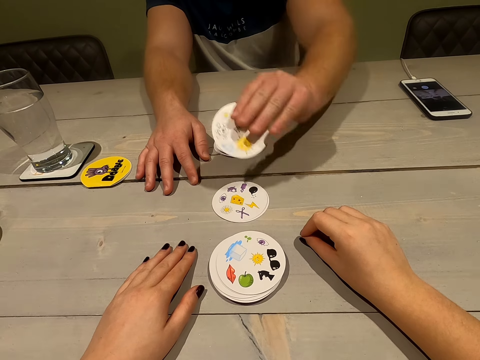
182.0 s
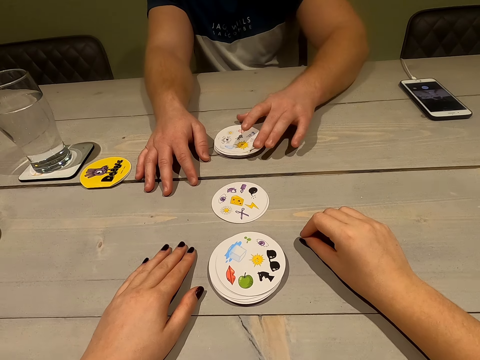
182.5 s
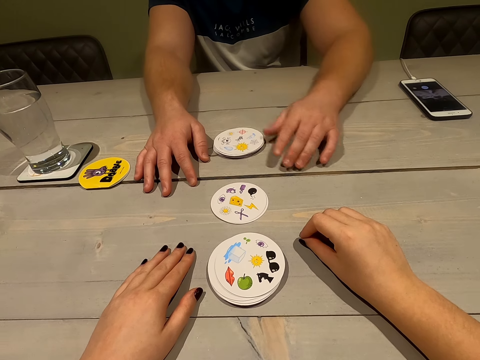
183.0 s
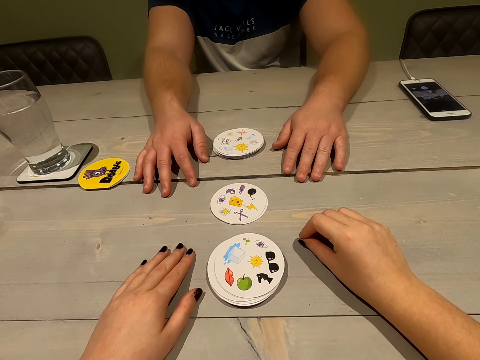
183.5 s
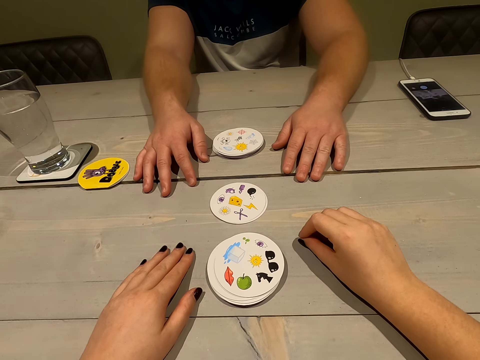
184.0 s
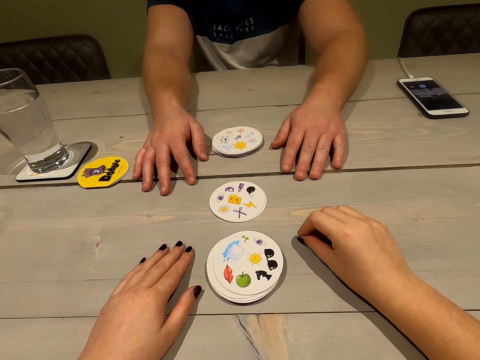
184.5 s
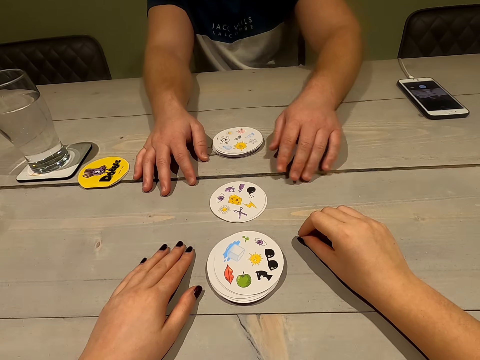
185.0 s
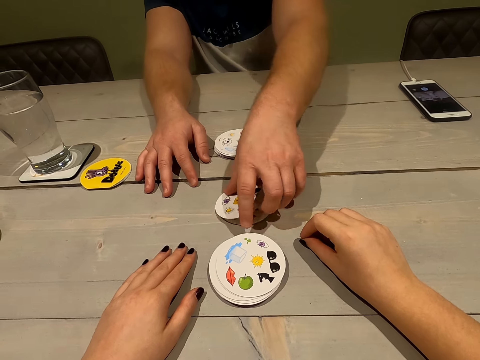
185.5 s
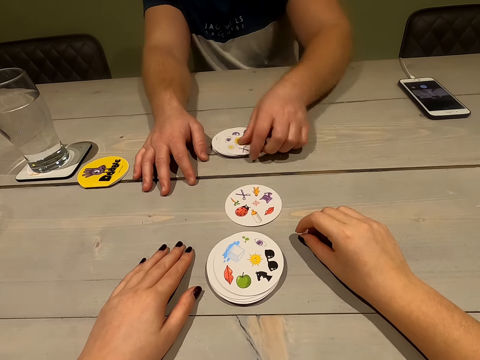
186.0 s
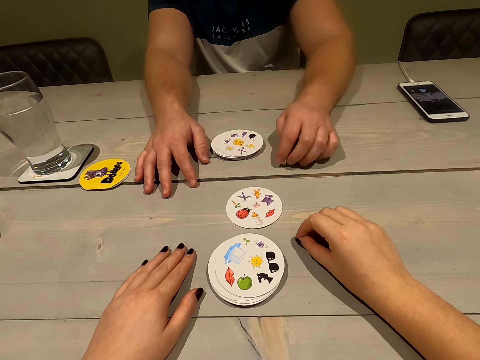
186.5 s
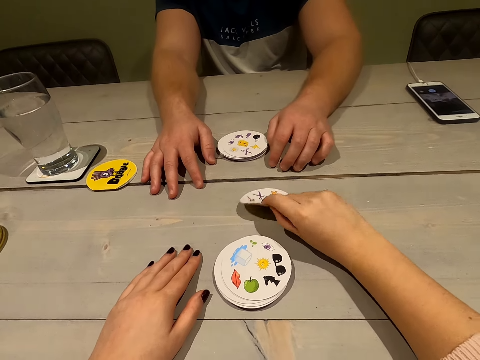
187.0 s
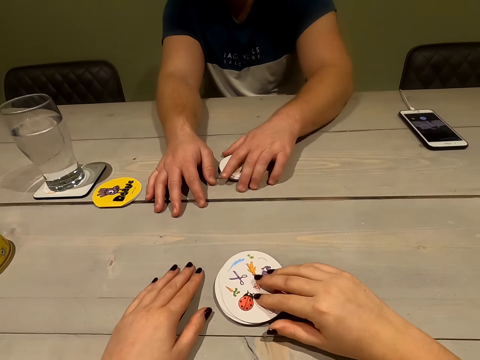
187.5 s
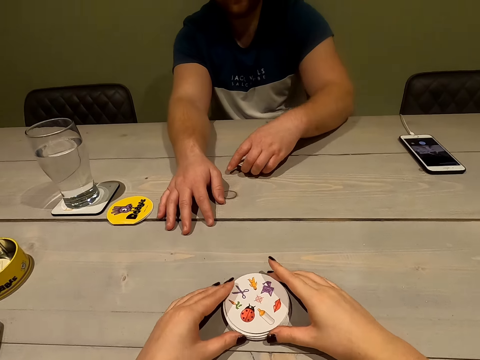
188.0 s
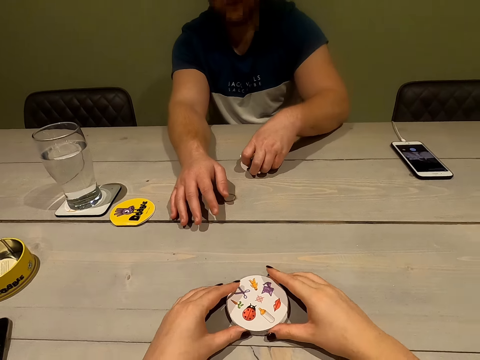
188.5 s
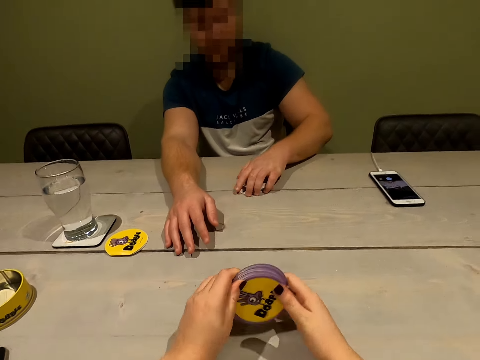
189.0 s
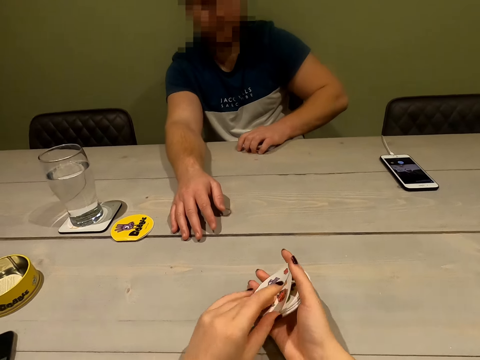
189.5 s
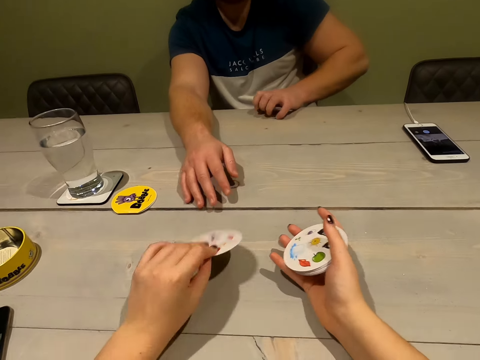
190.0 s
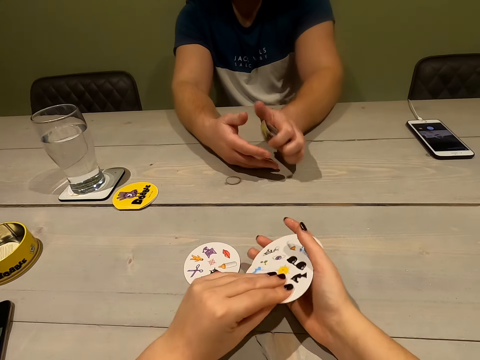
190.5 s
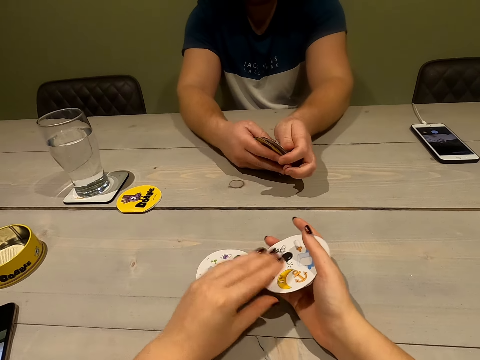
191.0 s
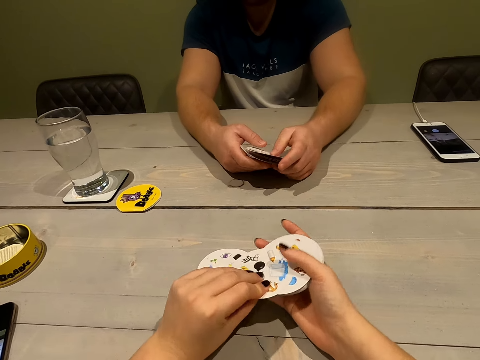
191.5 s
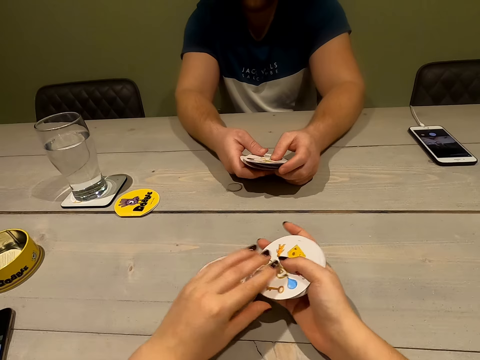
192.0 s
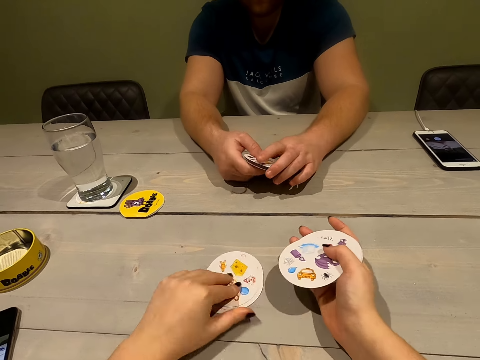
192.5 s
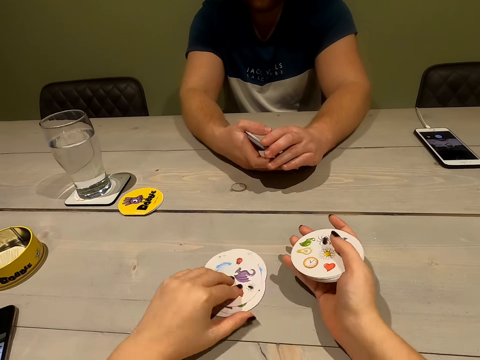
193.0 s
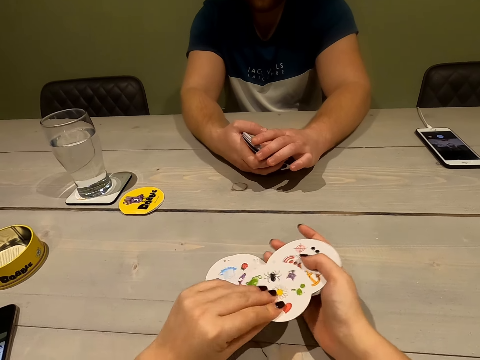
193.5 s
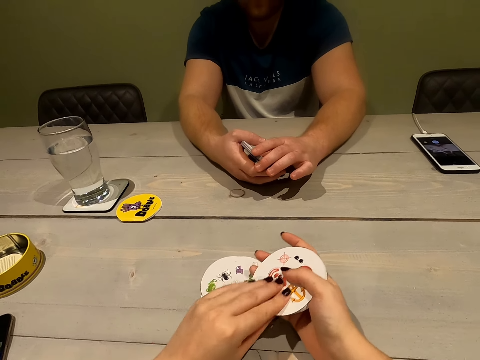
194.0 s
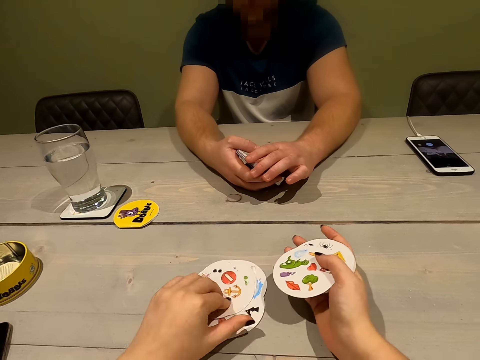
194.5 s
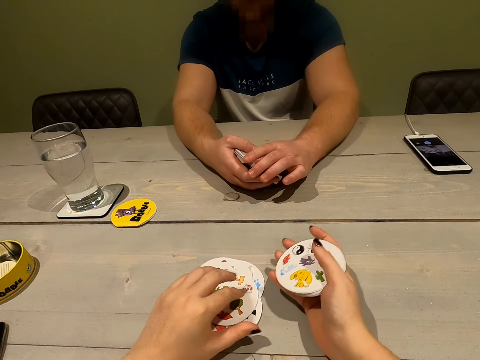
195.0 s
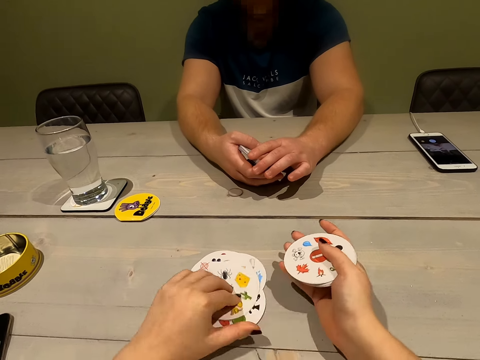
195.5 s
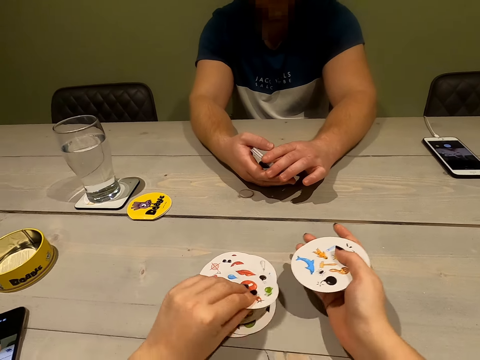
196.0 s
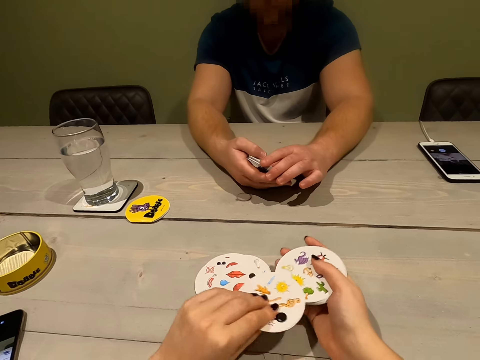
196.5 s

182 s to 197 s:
A person takes a card. The person collects a card. The camera wearer takes a card. They assemble her cards, collect the cards and count the cards on the table.

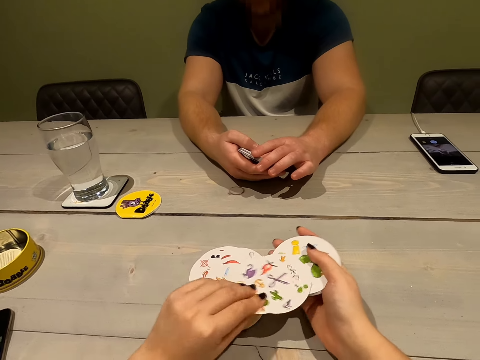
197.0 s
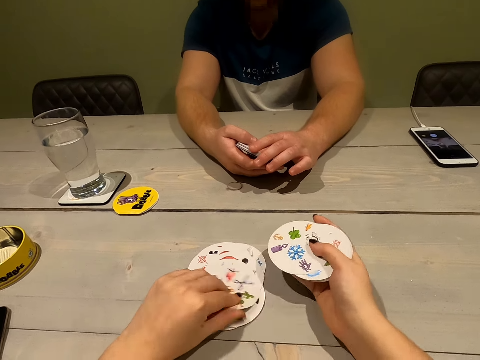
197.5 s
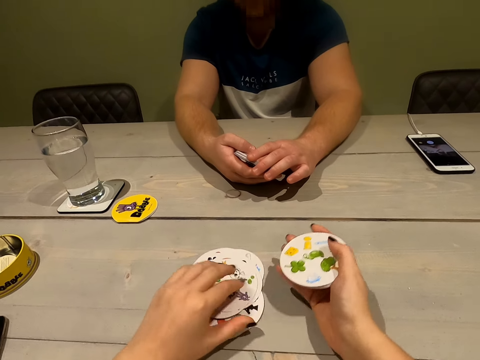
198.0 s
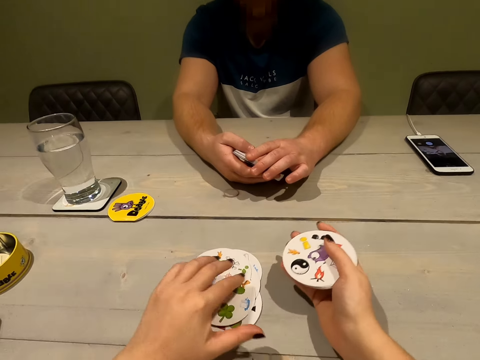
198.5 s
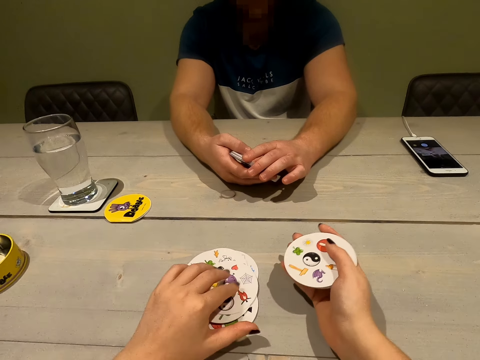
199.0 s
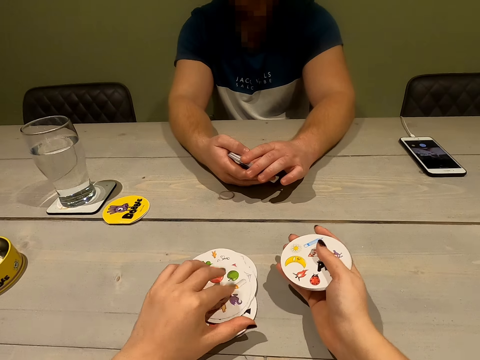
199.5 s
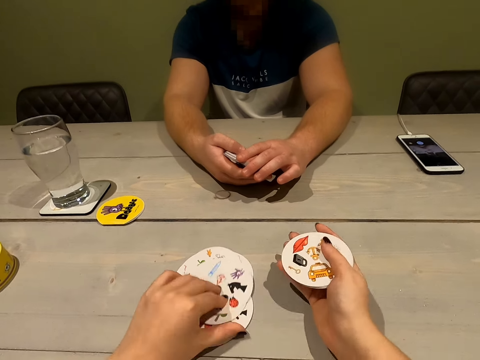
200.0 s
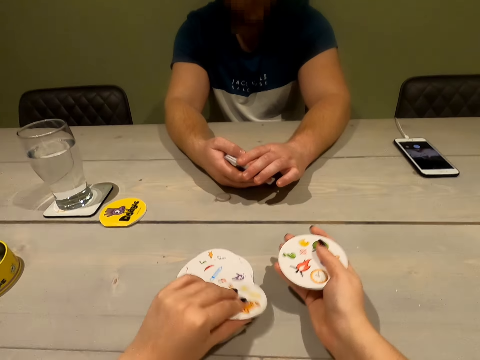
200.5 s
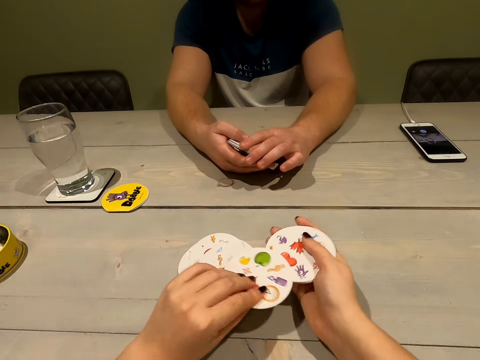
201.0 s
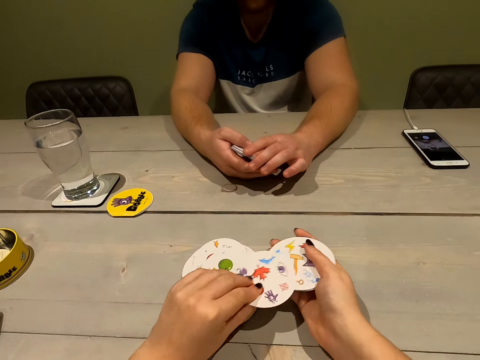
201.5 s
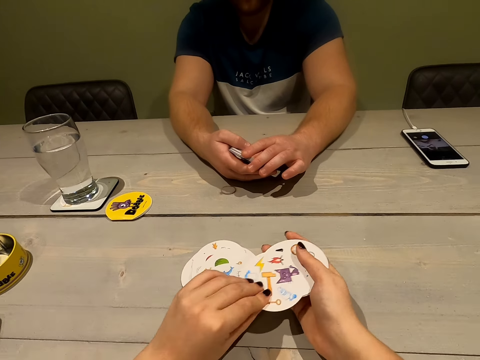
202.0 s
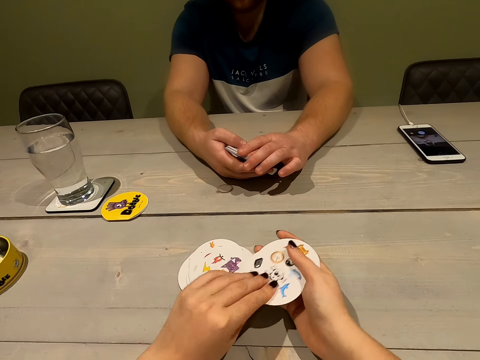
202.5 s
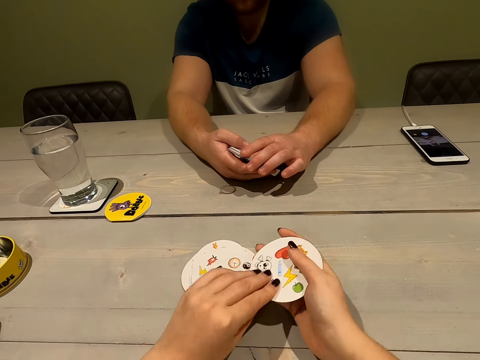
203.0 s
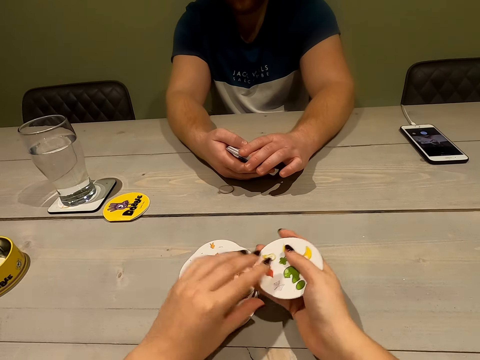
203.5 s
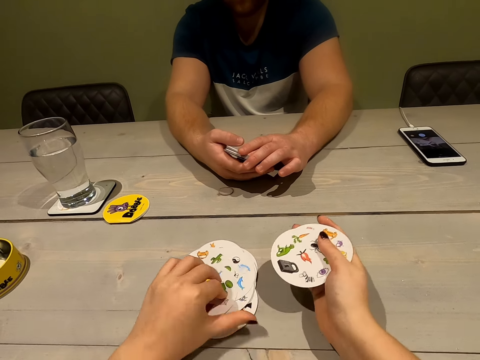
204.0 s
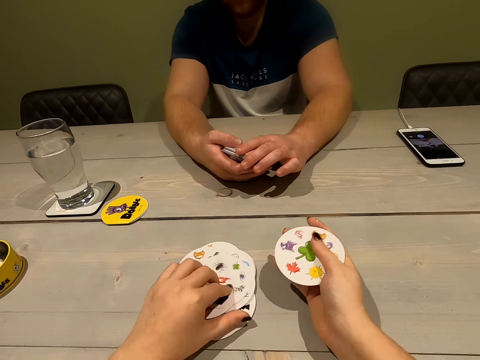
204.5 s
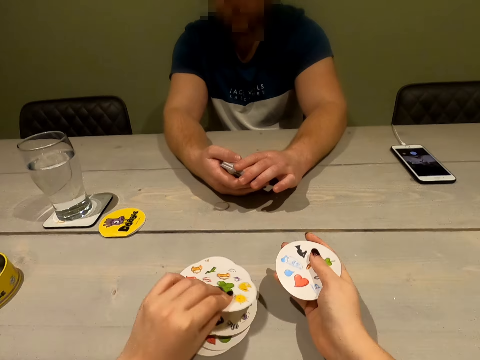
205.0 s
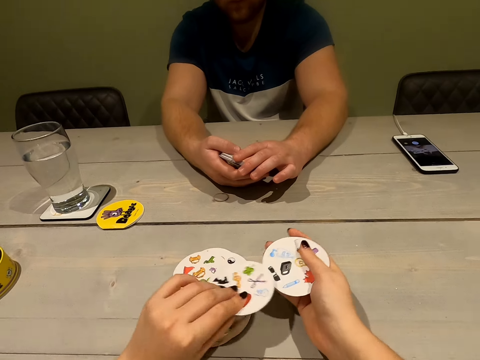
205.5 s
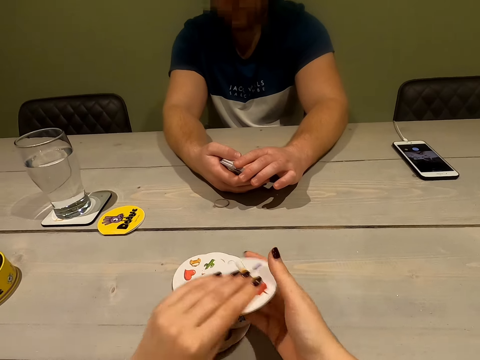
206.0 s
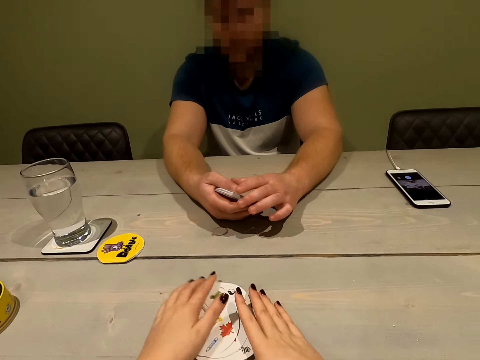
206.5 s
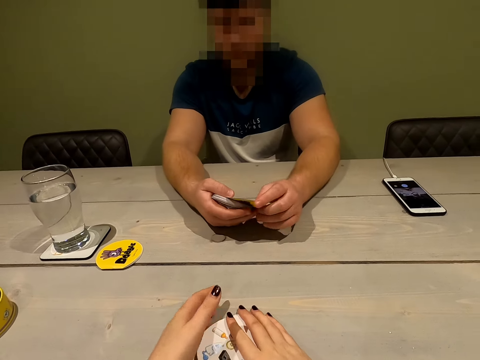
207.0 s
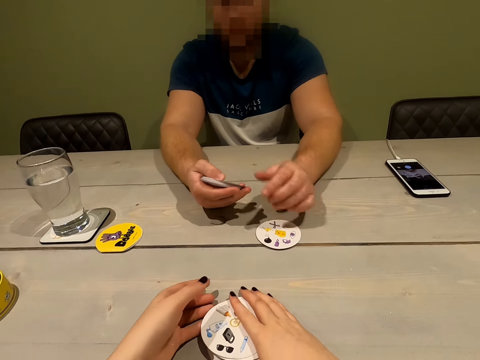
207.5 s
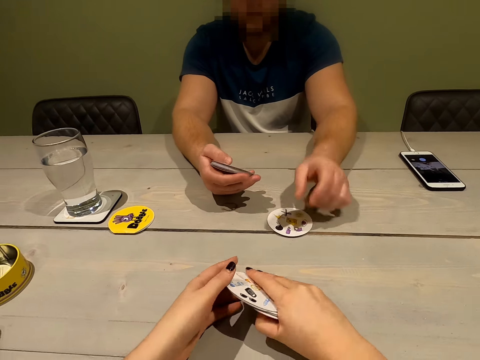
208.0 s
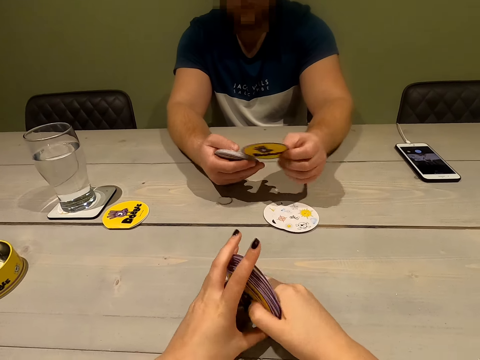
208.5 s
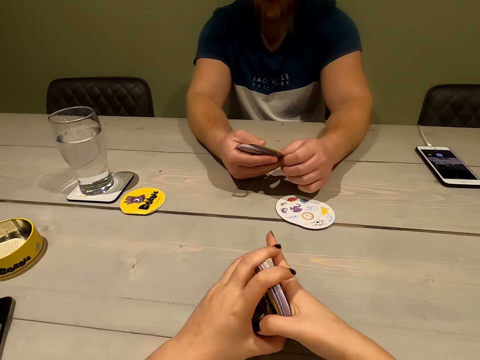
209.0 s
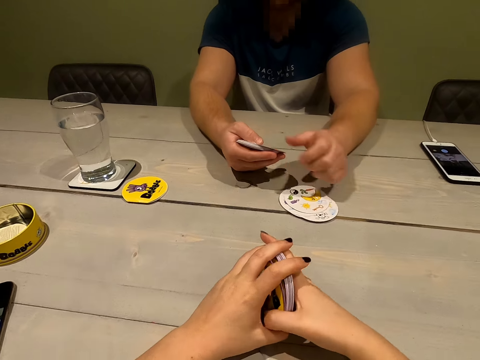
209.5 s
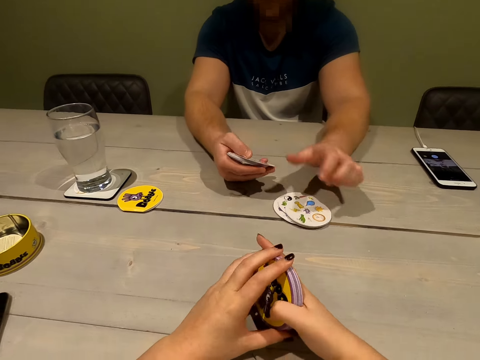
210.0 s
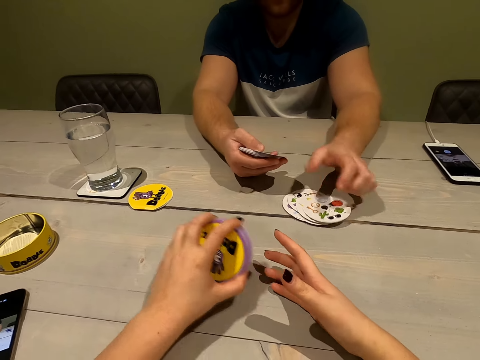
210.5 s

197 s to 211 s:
A person counts the cards on the table. The camera wearer gathers her cards.
